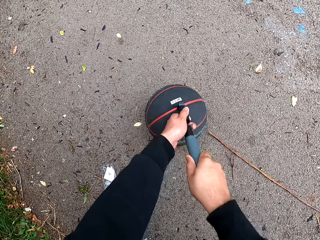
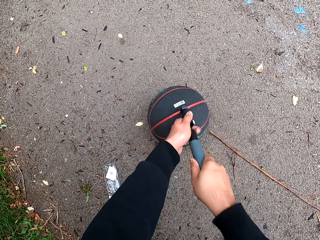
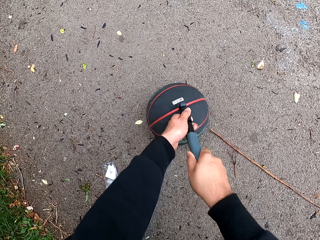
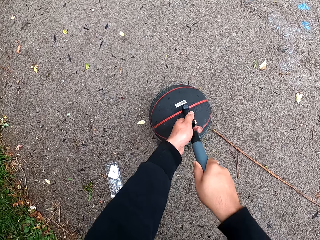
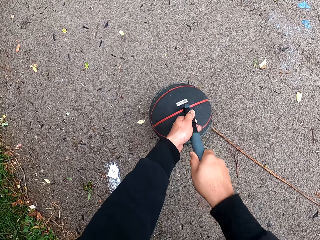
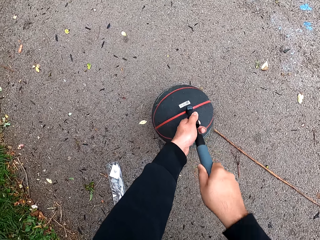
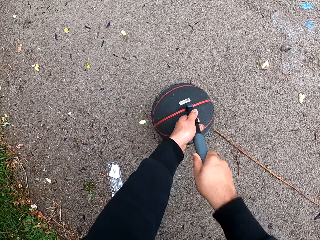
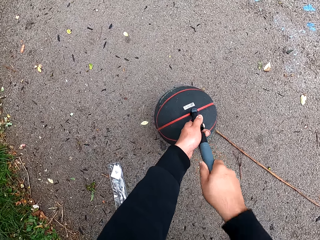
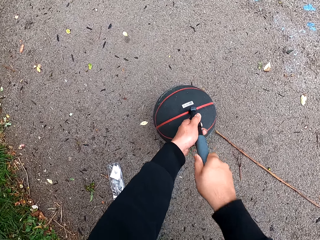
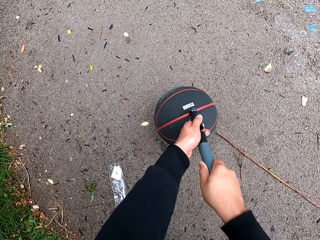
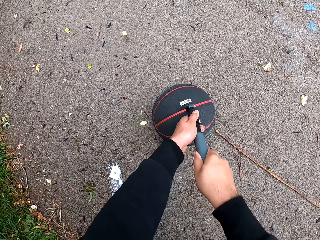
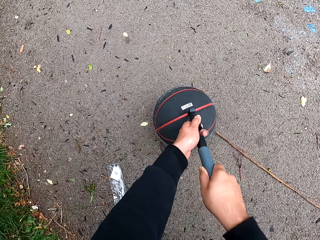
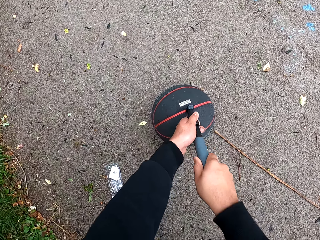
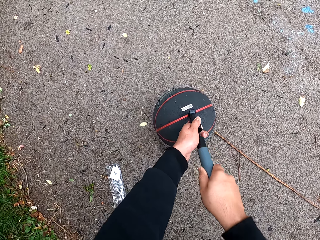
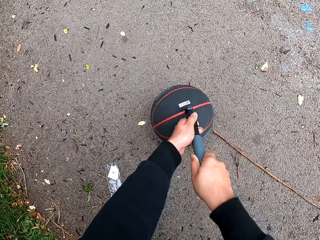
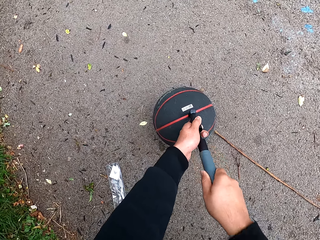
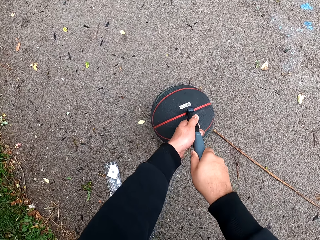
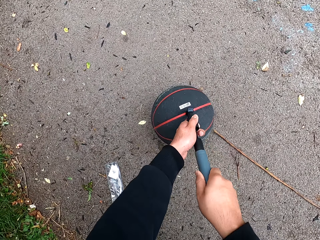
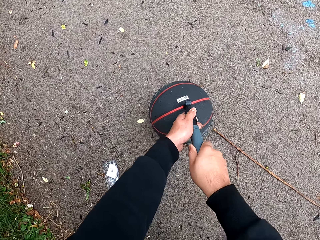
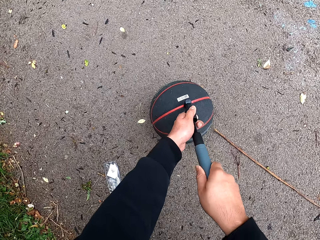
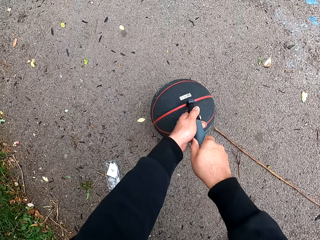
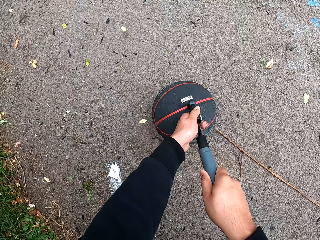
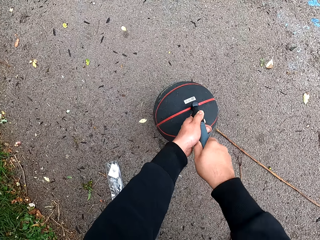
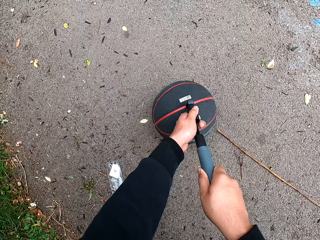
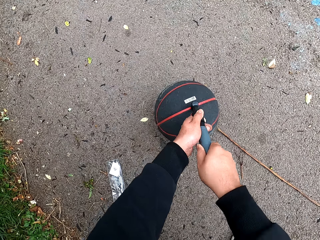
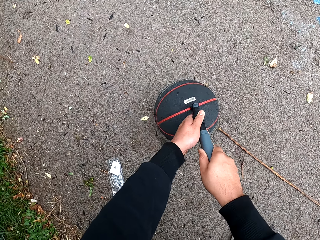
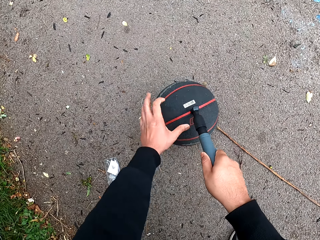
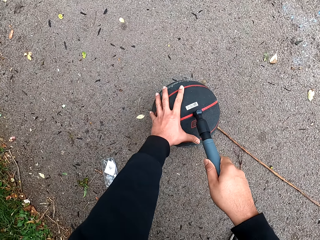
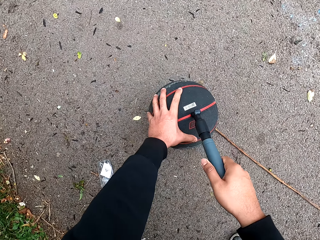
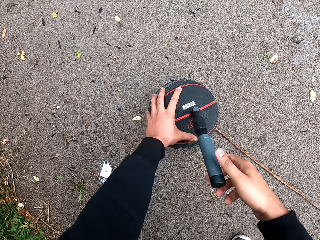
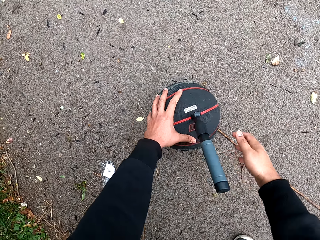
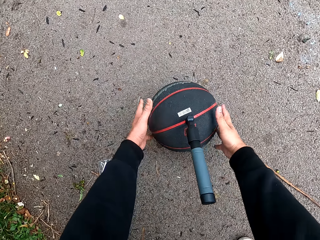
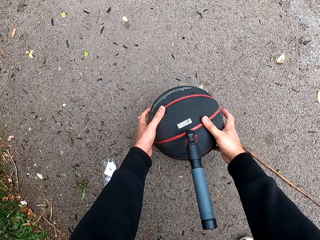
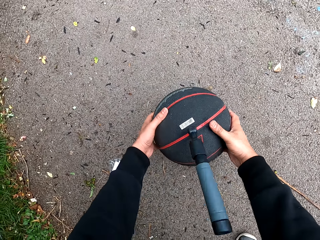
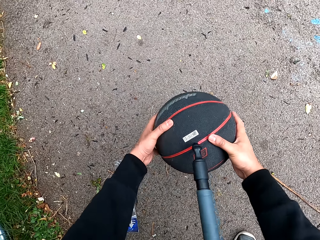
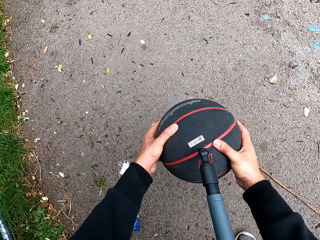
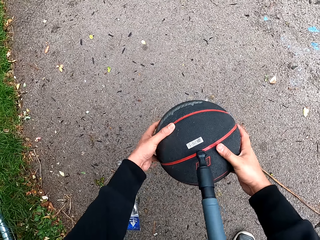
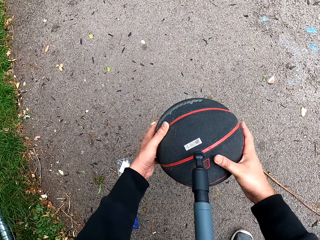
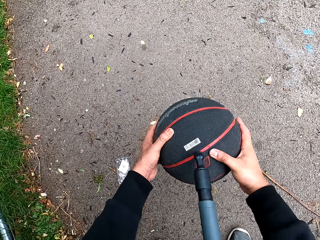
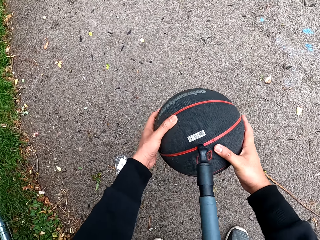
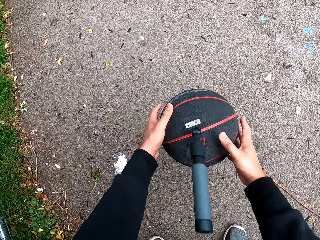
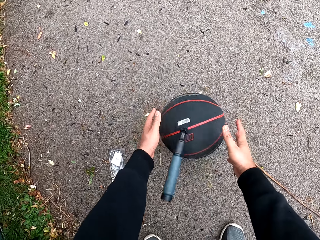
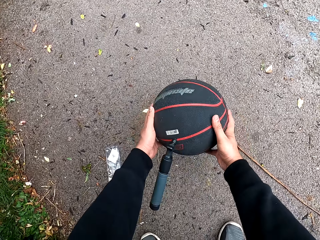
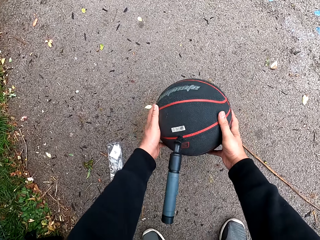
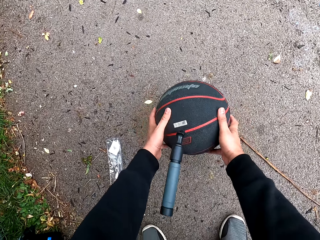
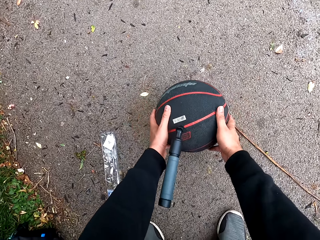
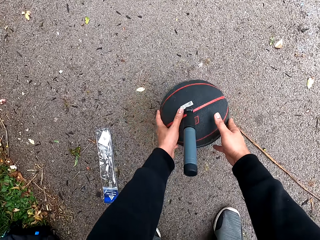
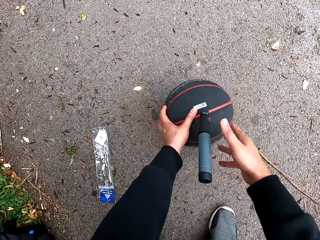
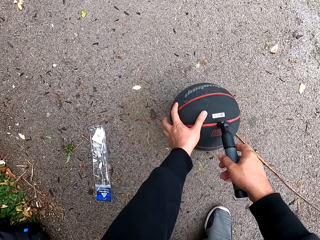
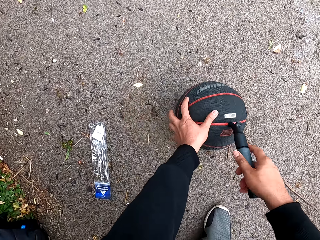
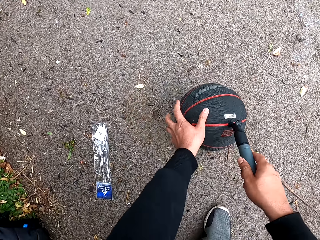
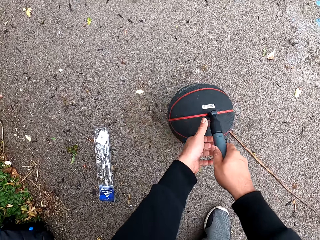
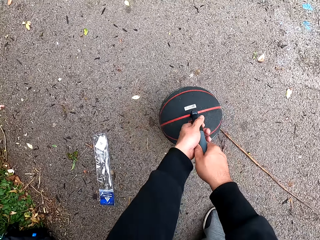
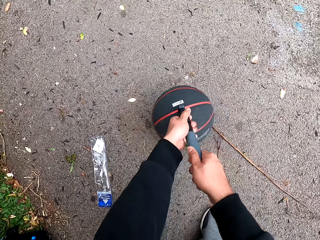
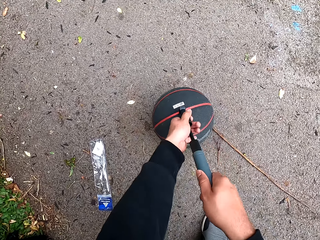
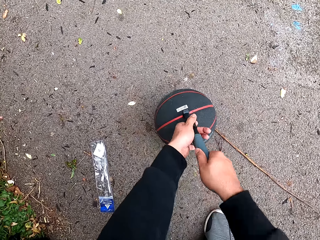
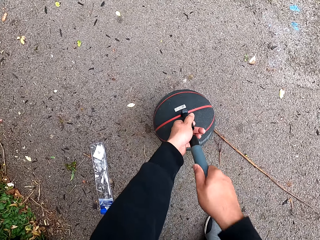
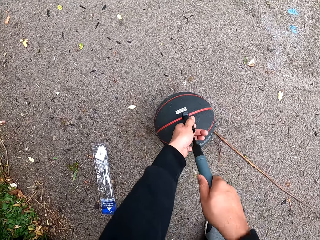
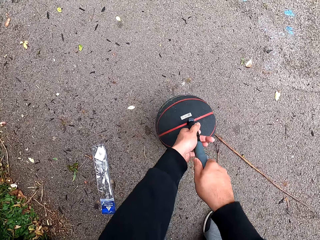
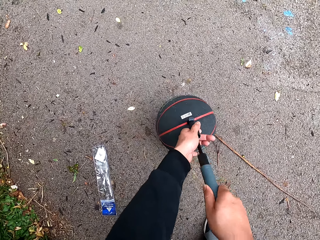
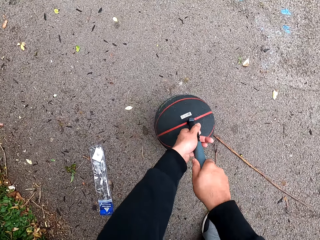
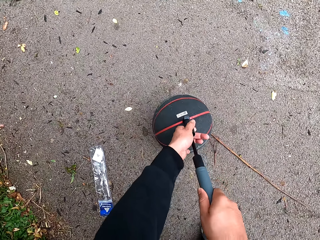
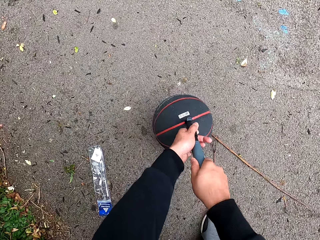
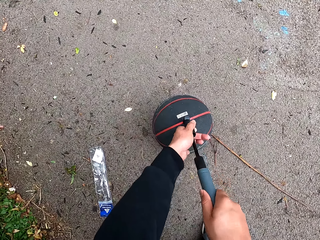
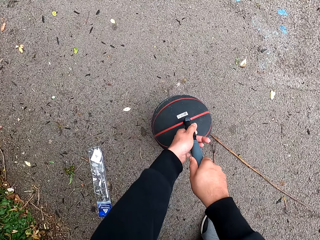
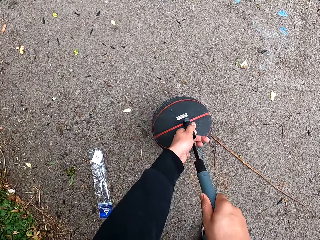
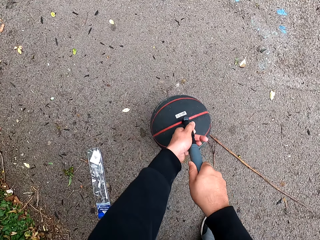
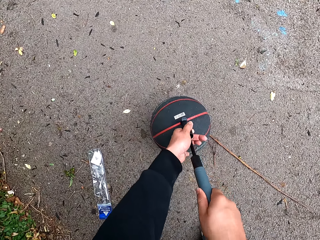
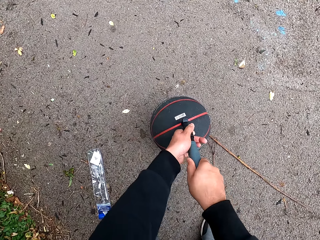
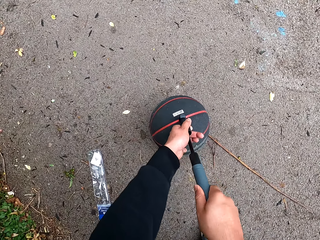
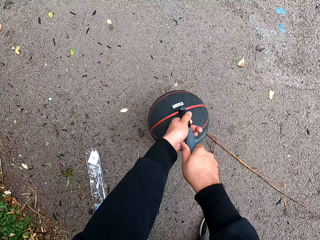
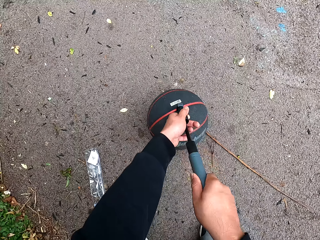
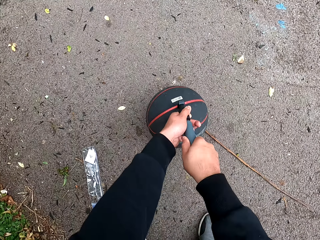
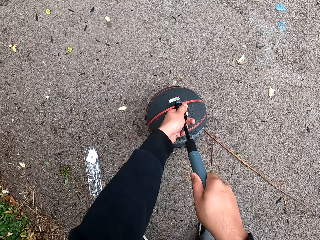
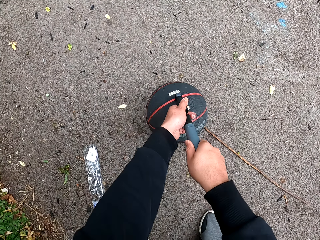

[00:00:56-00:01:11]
The camera wearer holds the ball well. They feel the ball. They put the ball on the ground. They hold the ball. They put the ball on the ground. They hold the ball pump. They pump the ball.

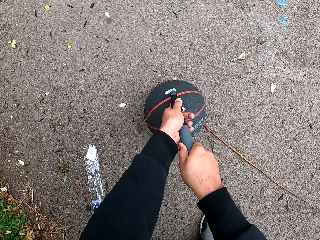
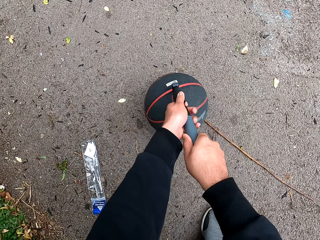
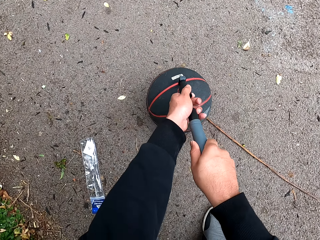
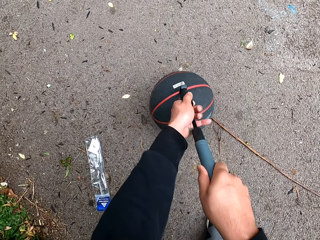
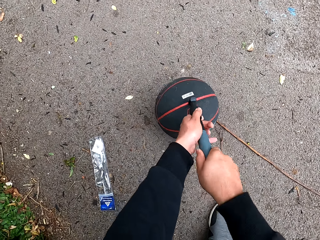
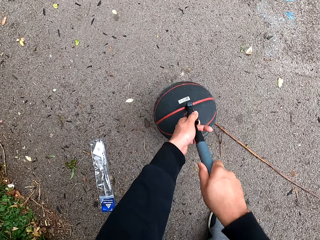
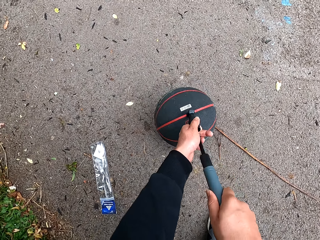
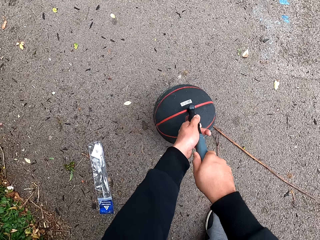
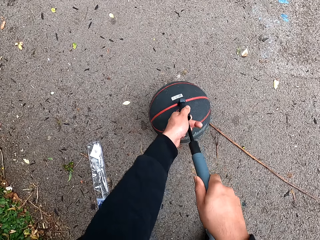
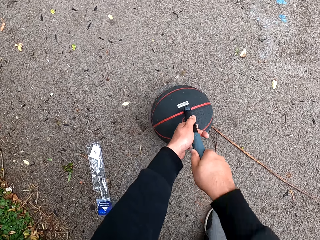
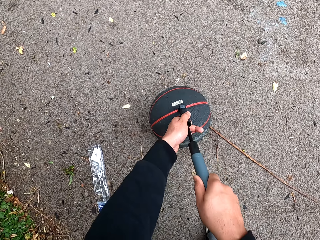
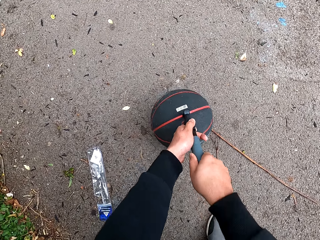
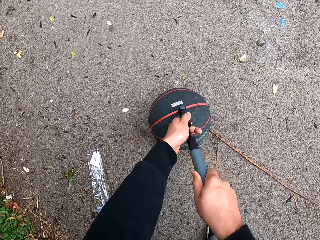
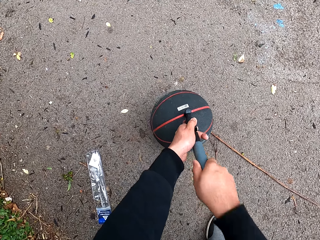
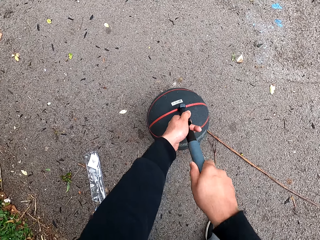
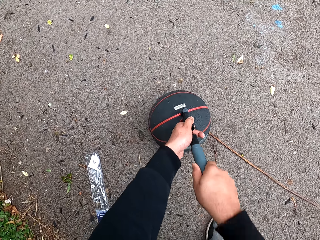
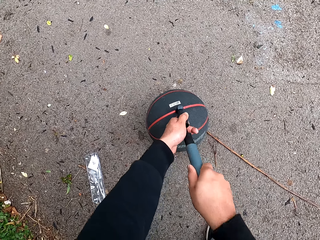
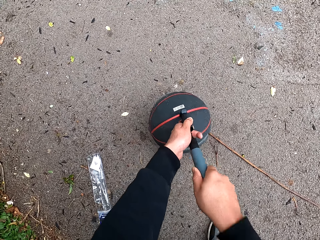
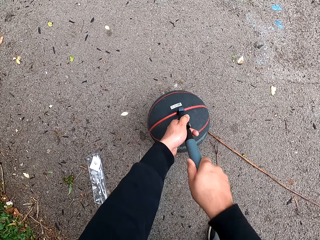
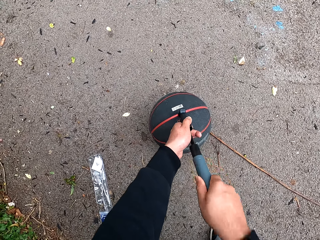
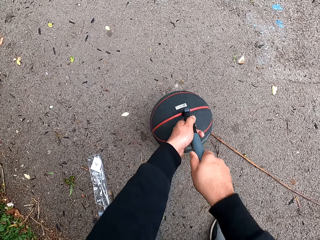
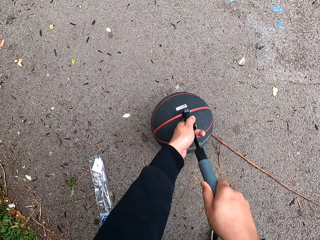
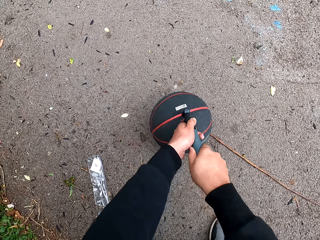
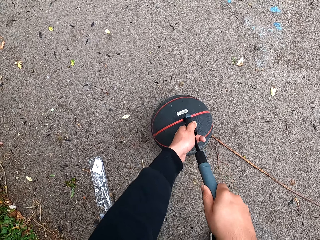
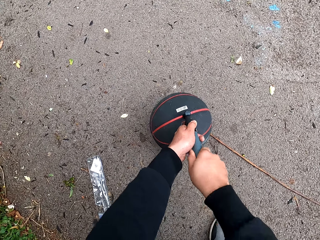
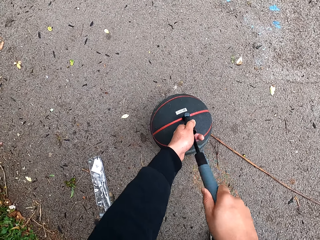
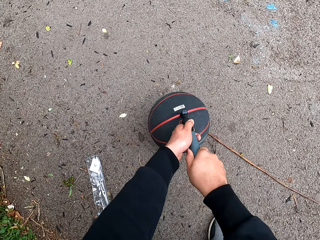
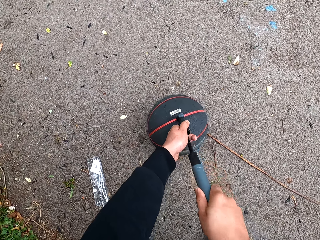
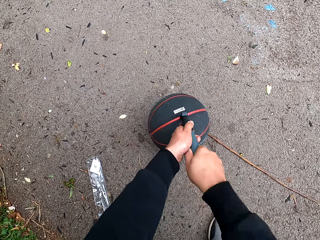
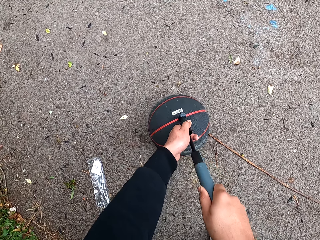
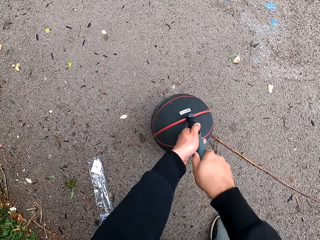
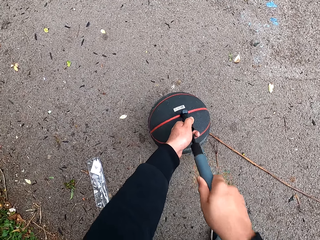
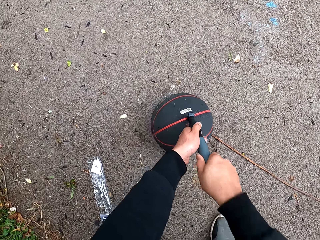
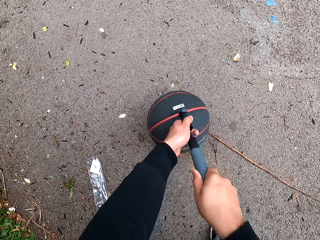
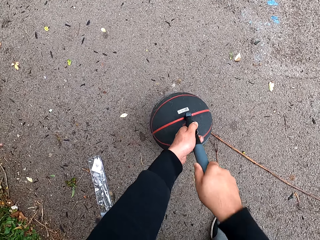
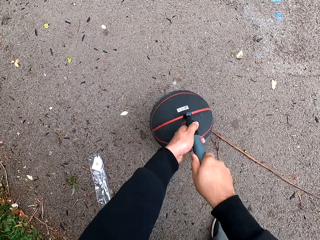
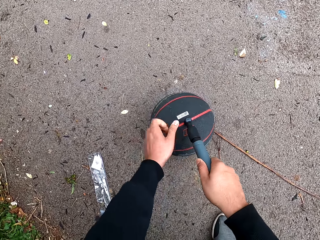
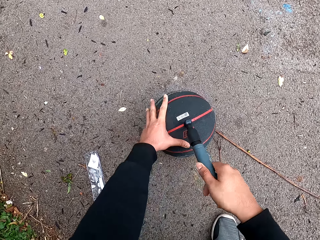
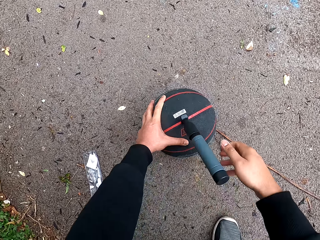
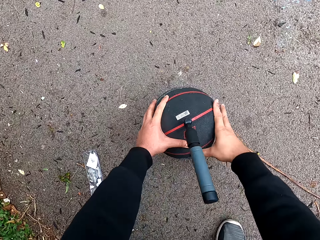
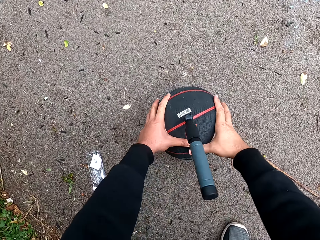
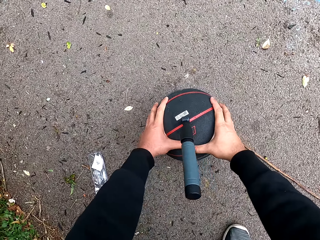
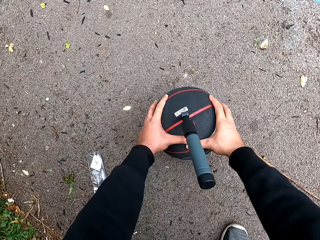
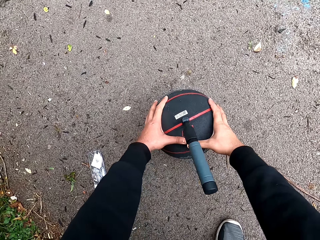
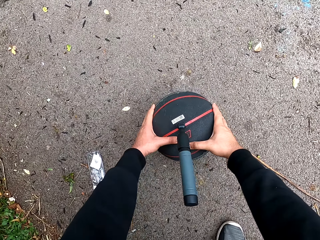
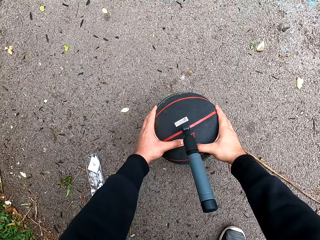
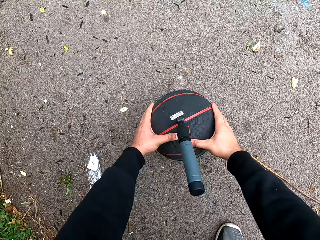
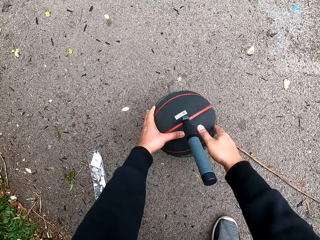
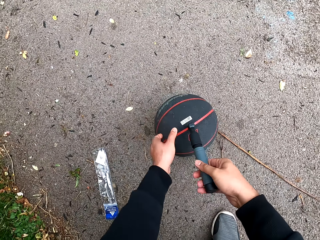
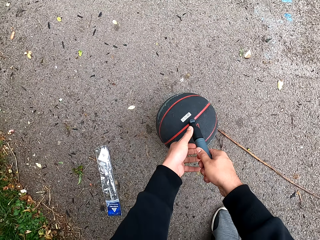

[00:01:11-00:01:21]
The camera wearer holds the ball with both hands. They feel the ball.
